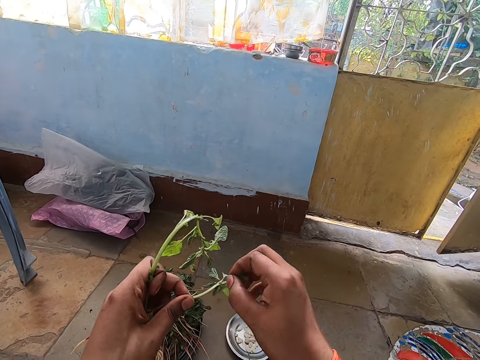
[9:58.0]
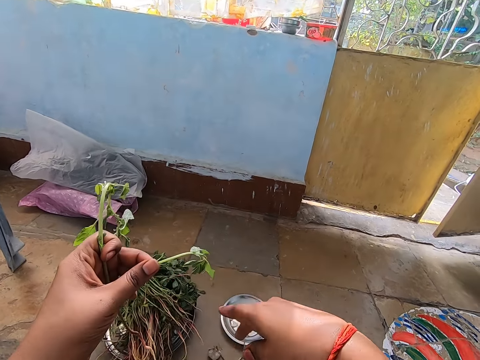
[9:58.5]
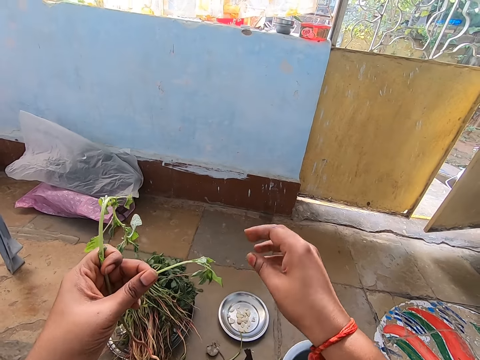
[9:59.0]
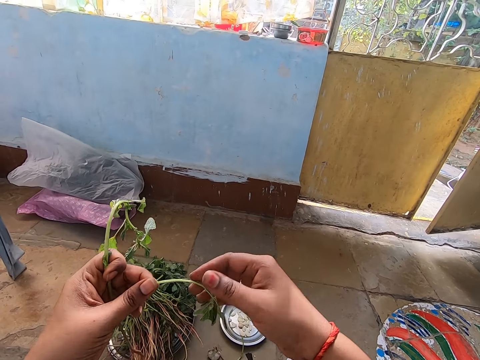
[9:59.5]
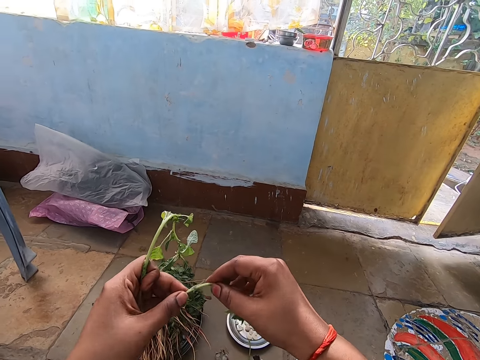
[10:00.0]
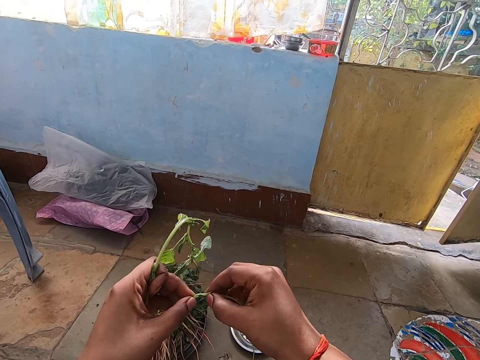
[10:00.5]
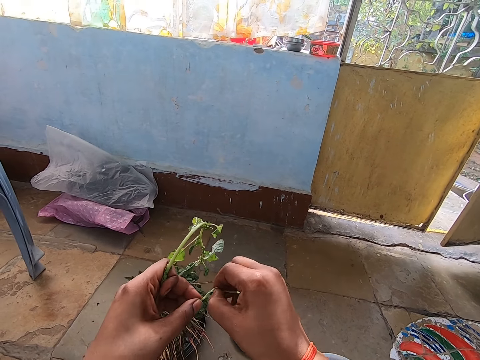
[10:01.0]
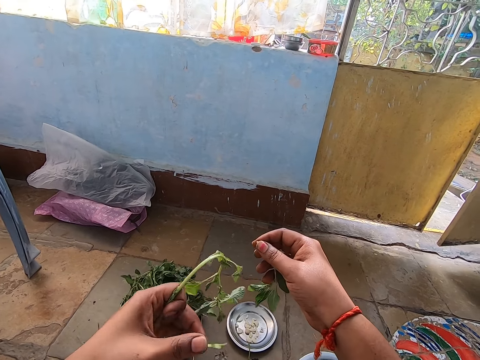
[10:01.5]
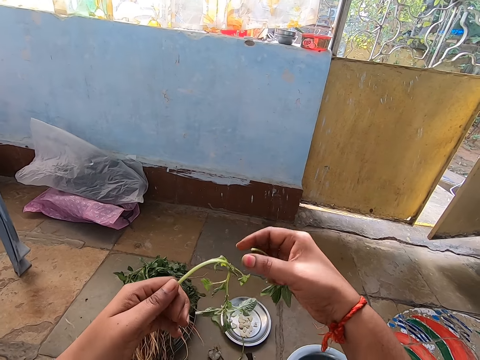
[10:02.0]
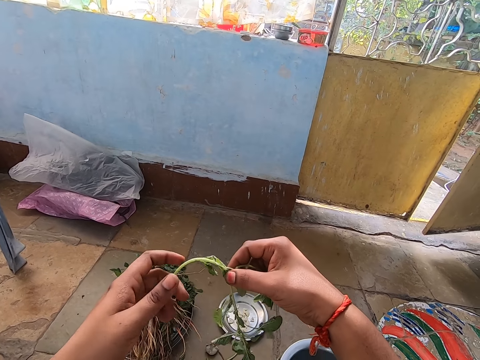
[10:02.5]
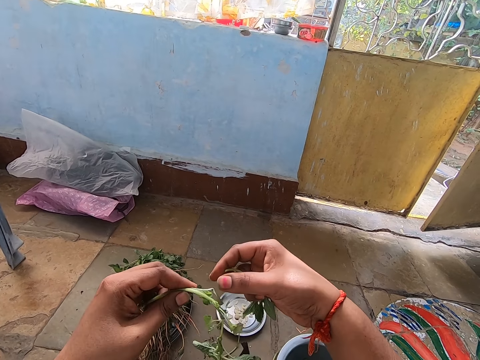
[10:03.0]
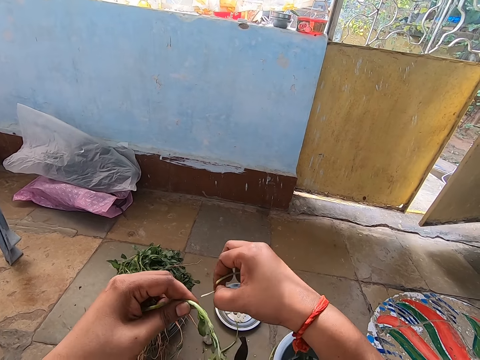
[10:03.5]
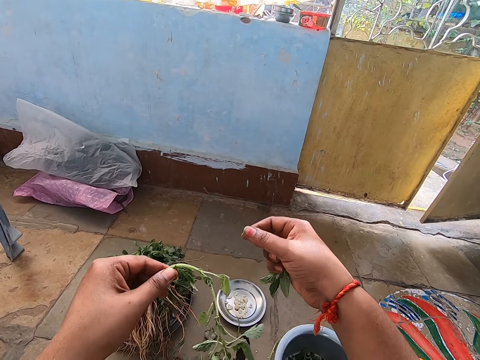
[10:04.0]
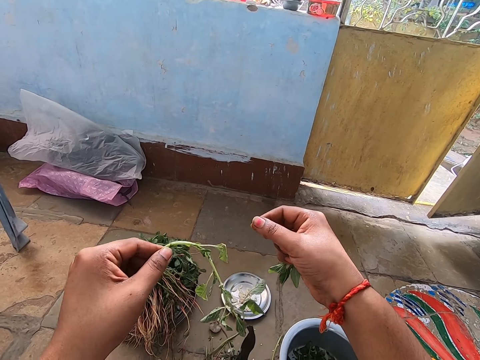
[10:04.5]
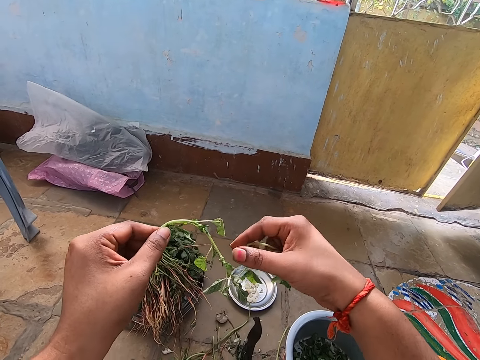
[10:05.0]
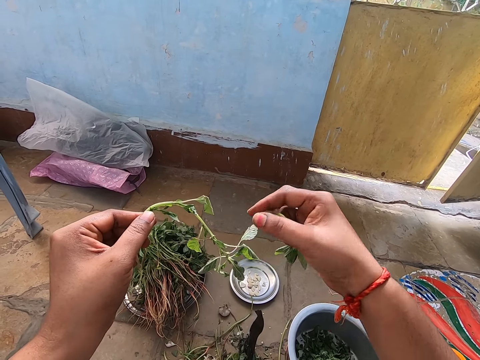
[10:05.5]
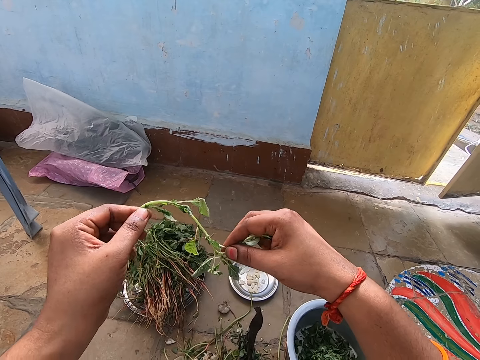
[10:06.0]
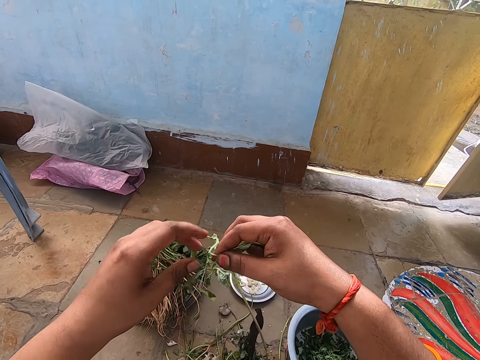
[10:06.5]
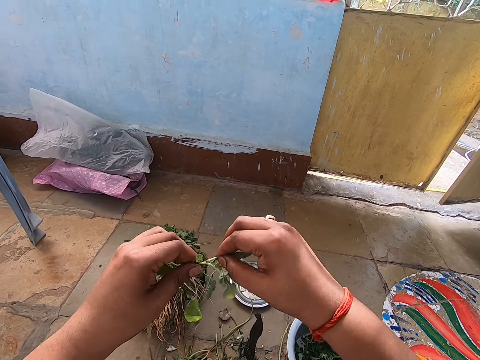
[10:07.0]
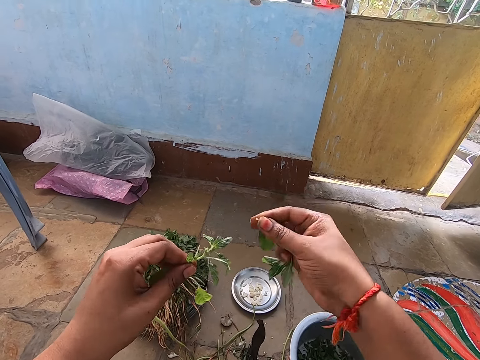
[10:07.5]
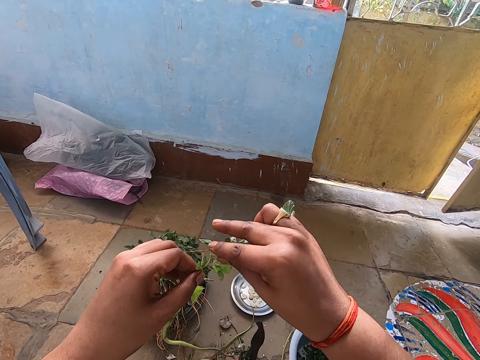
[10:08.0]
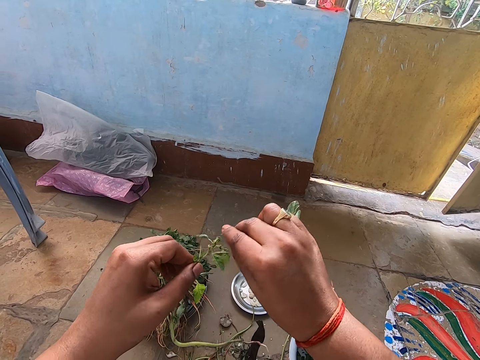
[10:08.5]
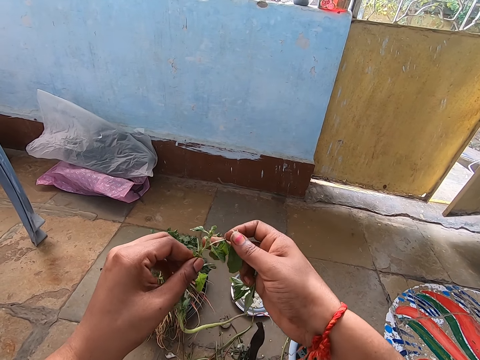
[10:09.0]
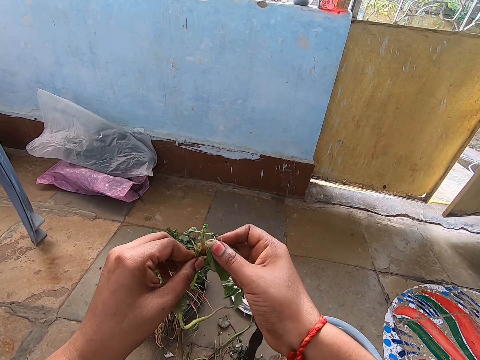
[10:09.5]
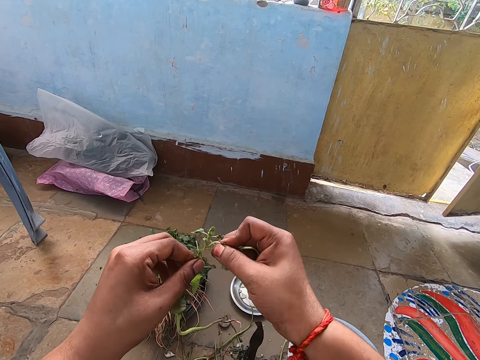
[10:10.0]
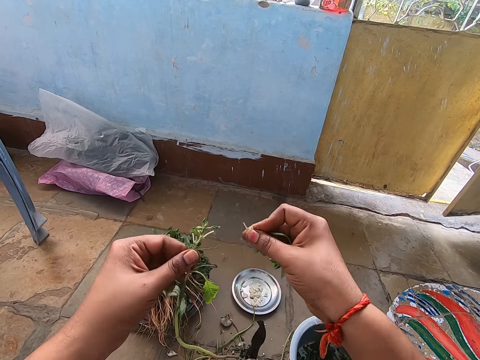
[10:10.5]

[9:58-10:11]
The camera wearer cuts the leaves on the water spinach in her left hand with her right hand. She peels the vegetables. She drops the leaves on the floor with her right hand. She breaks the water spinach stem in her left hand with her right hand. She peels the vegetables. She breaks the water spinach stem in her left hand with her right hand again. She drops the water spinach stem on the floor with her right hand. She breaks the water spinach stem in her left hand with her right hand.

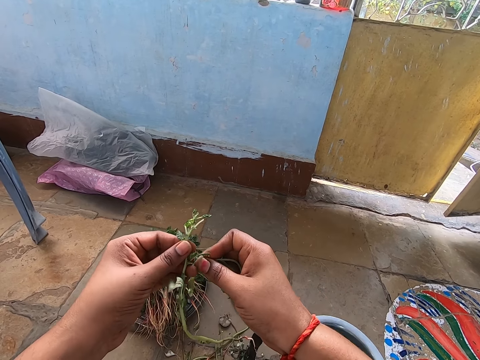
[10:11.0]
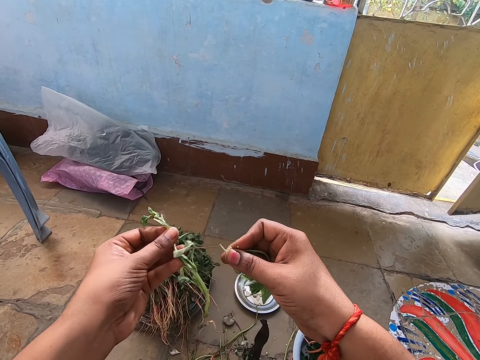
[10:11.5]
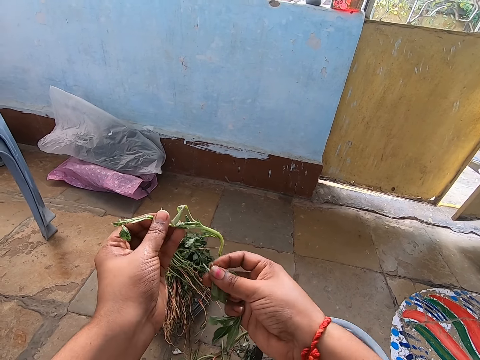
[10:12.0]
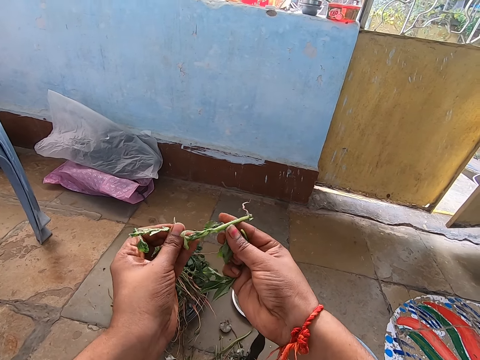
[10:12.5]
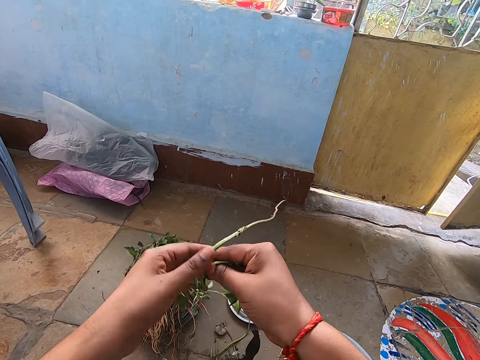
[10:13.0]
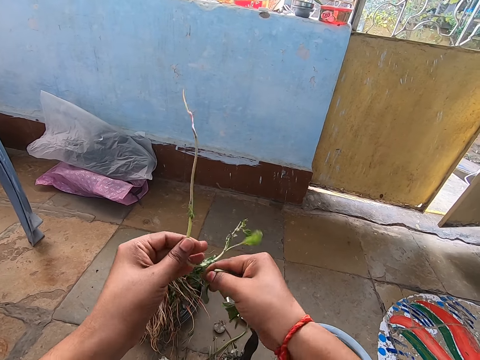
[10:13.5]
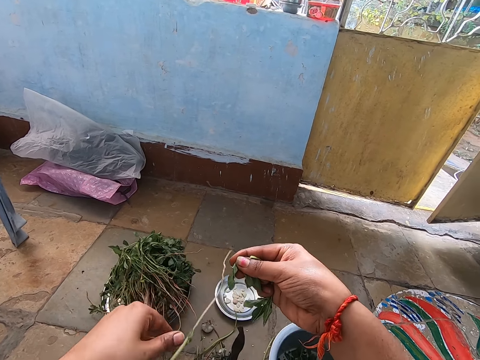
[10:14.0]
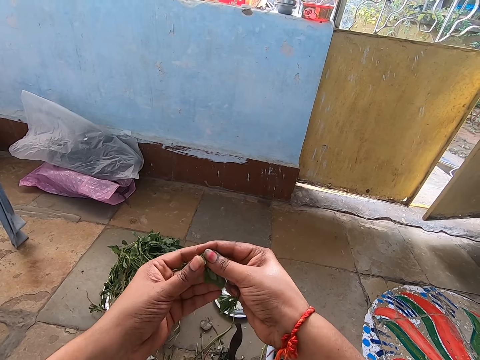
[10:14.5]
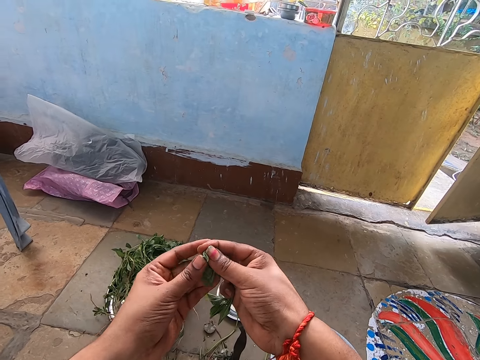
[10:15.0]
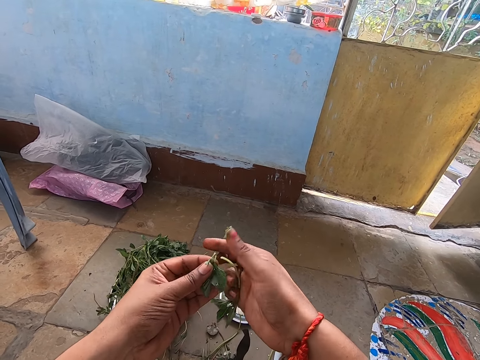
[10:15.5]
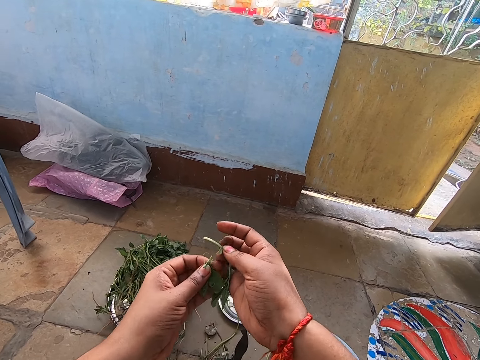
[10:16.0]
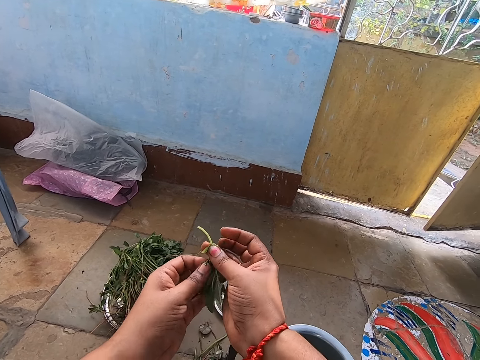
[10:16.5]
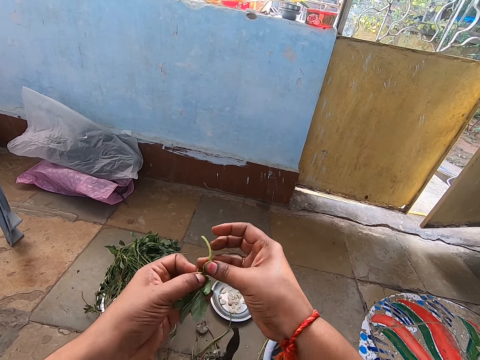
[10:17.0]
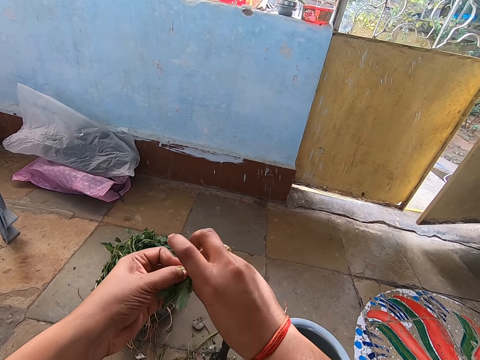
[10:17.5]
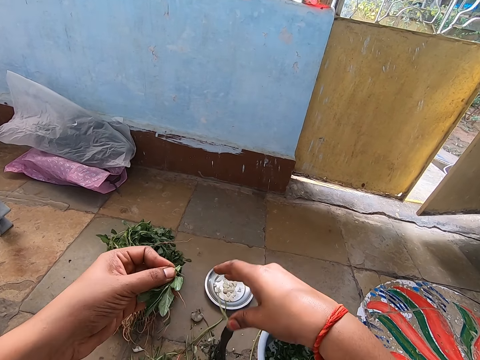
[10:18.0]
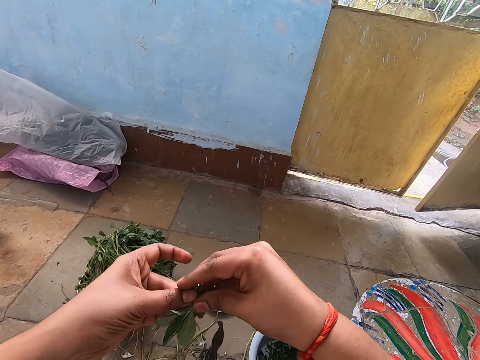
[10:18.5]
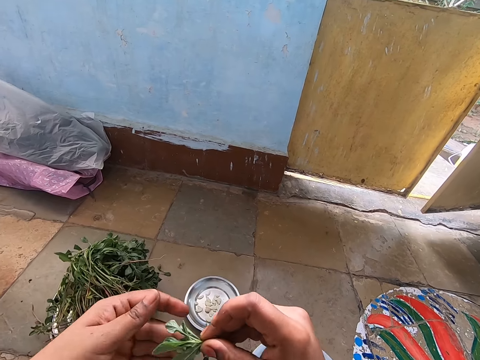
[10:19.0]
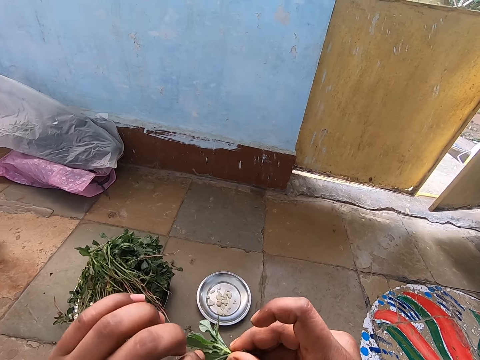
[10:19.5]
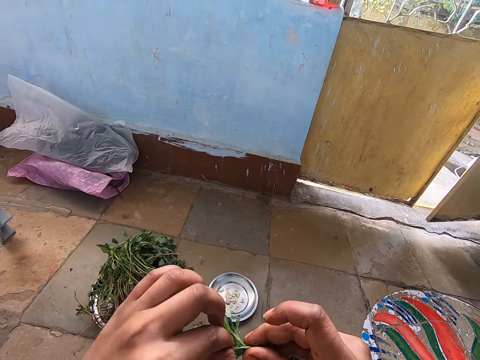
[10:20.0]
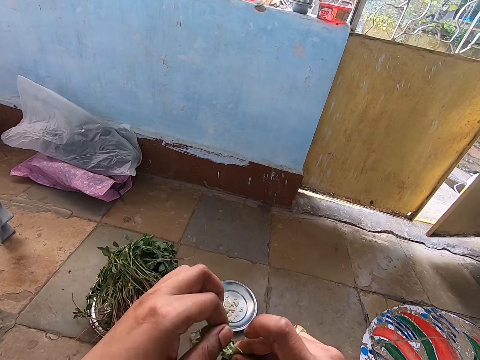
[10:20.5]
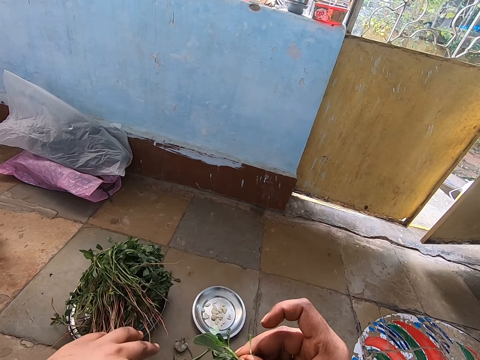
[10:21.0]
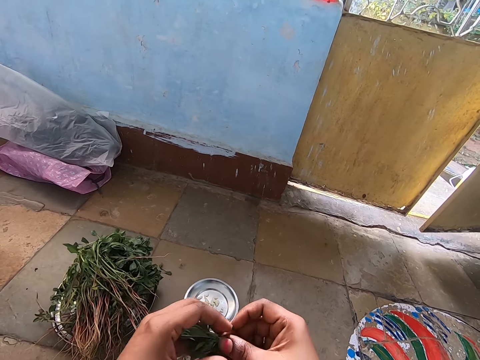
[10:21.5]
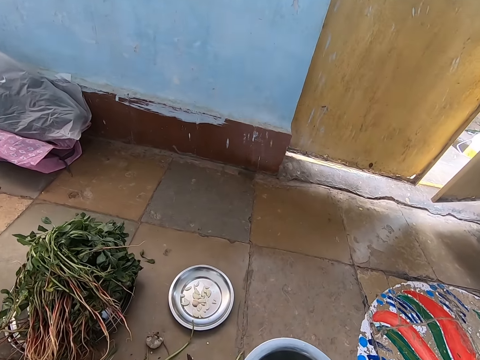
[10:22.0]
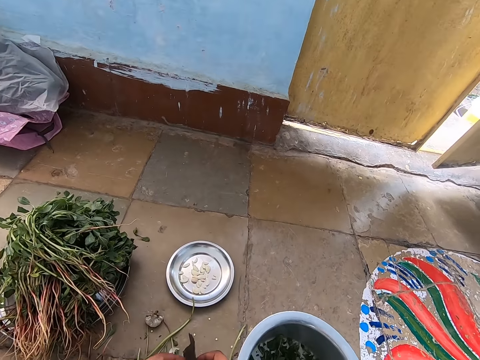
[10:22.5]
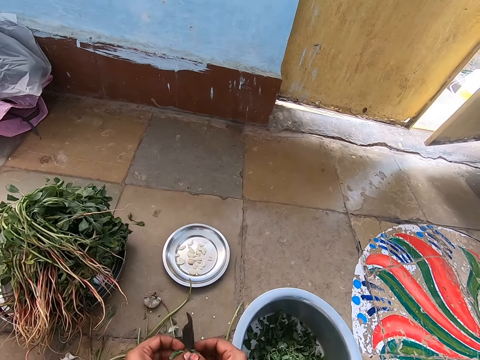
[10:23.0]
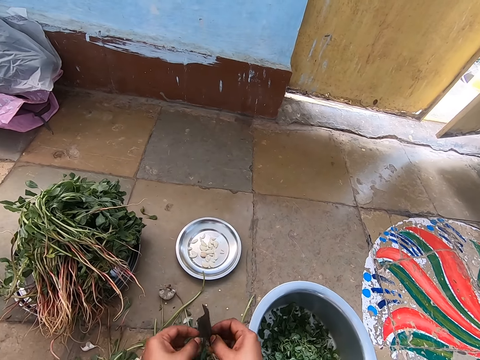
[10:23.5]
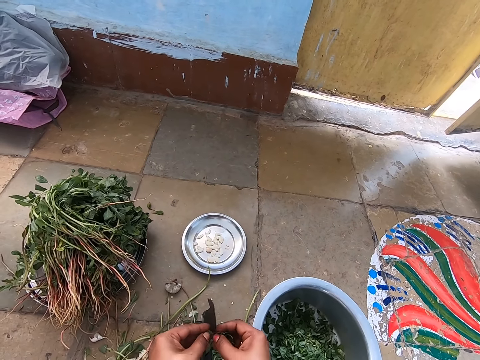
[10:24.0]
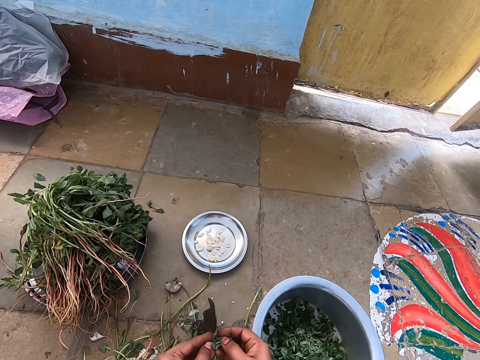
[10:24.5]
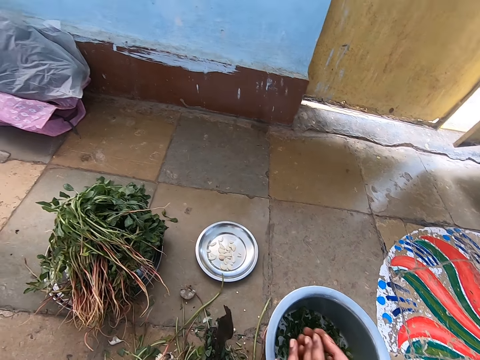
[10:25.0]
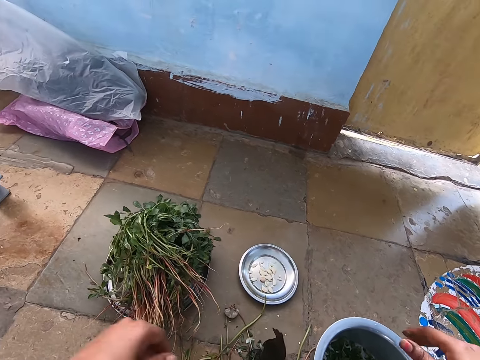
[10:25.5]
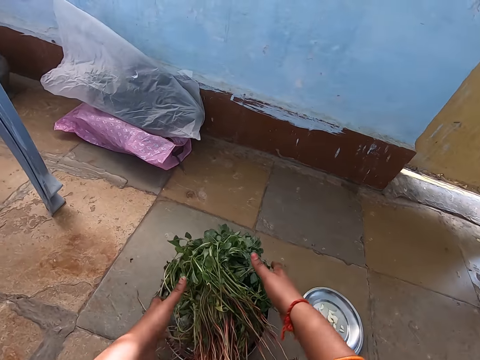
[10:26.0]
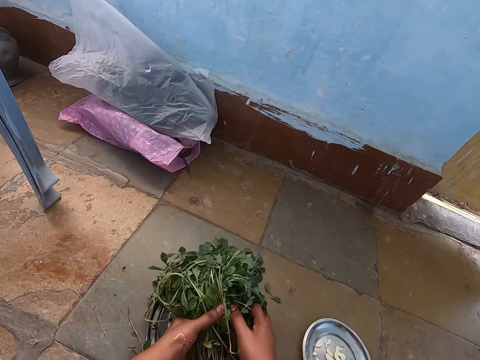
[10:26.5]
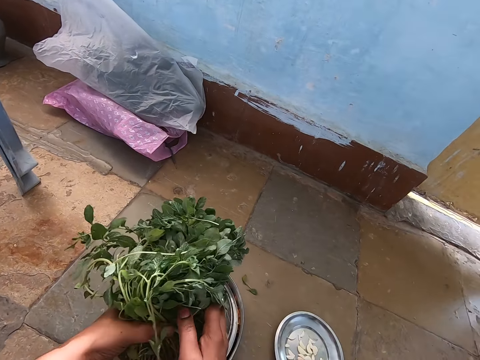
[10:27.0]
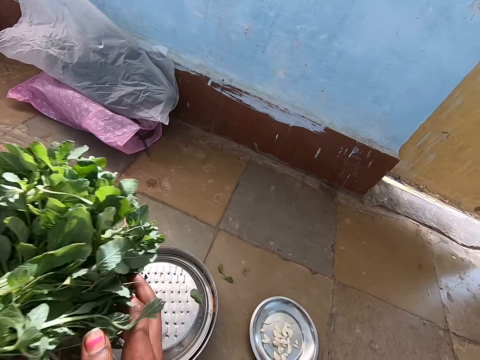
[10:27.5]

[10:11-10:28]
The camera wearer holds the water spinach with her right hand. She passes the water spinach from her right hand to her left hand. She breaks the water spinach stem in her left hand with her right hand. She drops the water spinach on the floor with her left hand. She passes some leaves from her right hand to her left hand. She holds the vegetables with both hands. She breaks the water spinach stem in her left hand with her right hand. She peels the vegetables. She drops the water spinach stem on the floor with her right hand. She passes the leaves from her left hand to her right hand. She cuts the water spinach leaves with the boti on the floor with both hands. She holds the vegetables with both hands. She drops the water spinach leaves in the bowl on the floor with both hands. She picks a bunch of water spinach on the tray on the floor with both hands.
